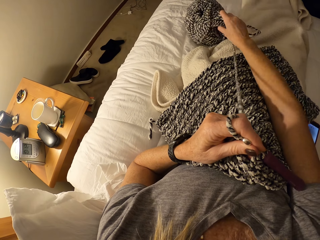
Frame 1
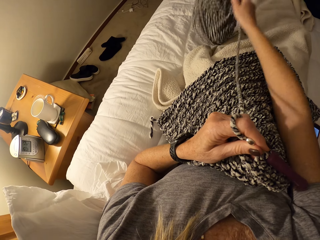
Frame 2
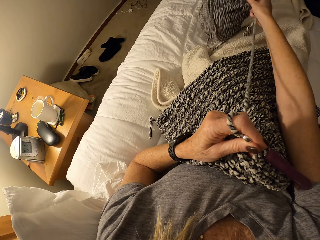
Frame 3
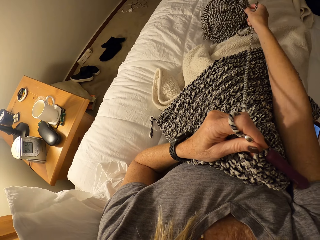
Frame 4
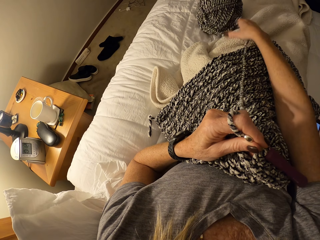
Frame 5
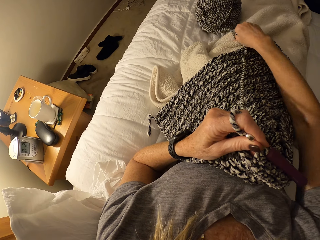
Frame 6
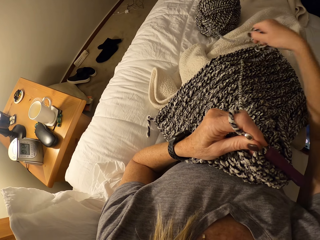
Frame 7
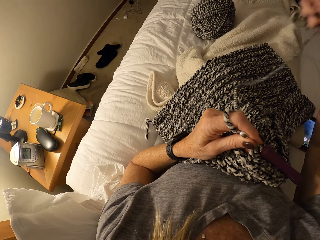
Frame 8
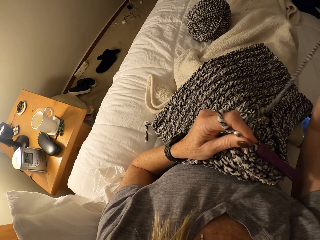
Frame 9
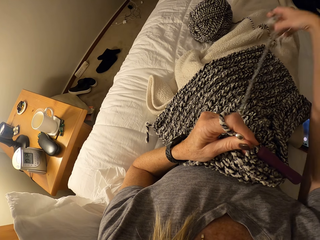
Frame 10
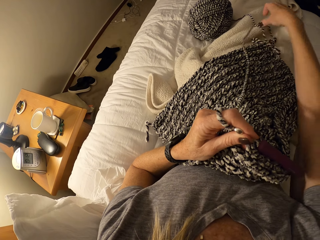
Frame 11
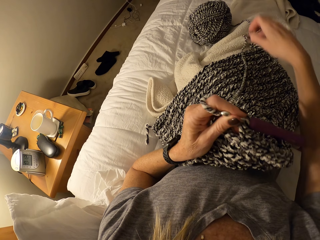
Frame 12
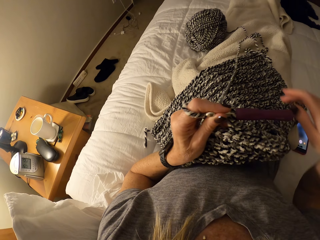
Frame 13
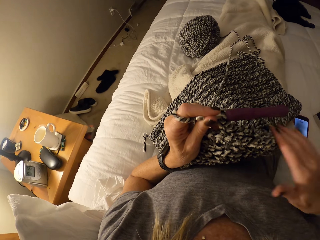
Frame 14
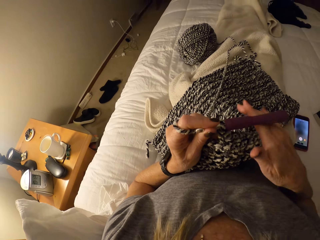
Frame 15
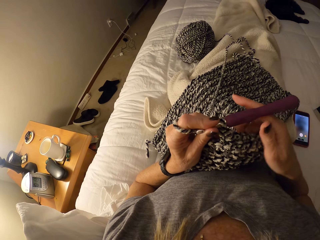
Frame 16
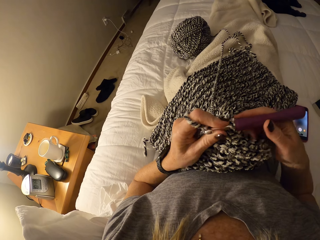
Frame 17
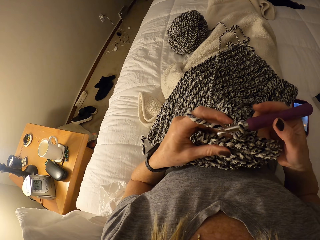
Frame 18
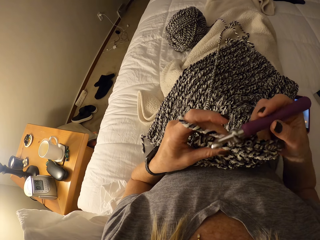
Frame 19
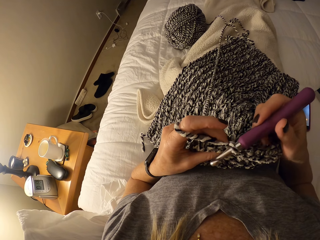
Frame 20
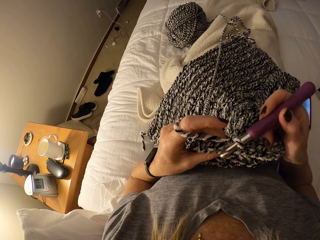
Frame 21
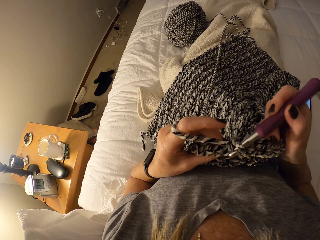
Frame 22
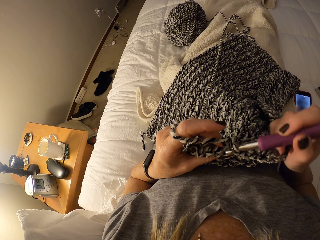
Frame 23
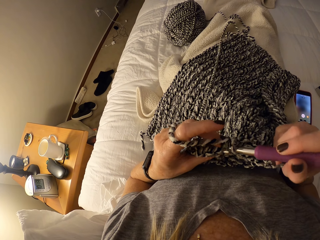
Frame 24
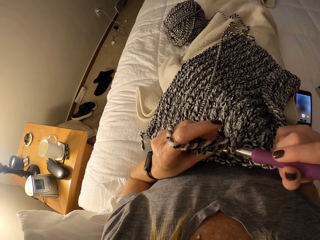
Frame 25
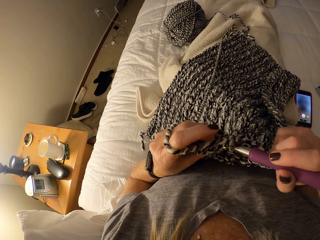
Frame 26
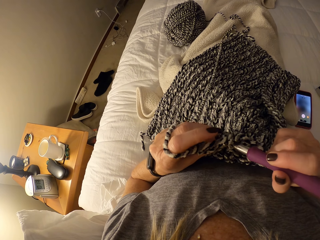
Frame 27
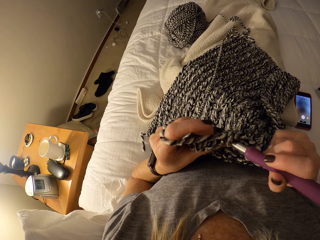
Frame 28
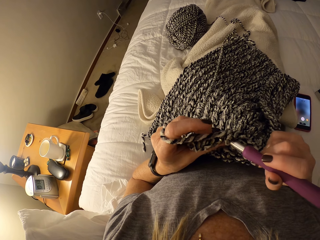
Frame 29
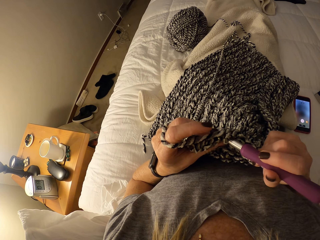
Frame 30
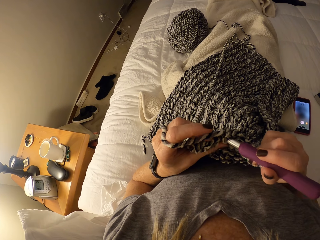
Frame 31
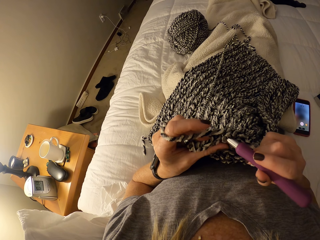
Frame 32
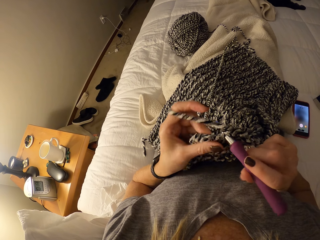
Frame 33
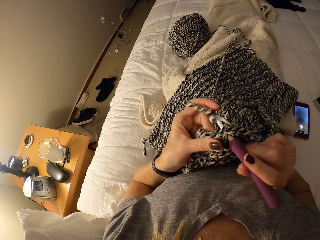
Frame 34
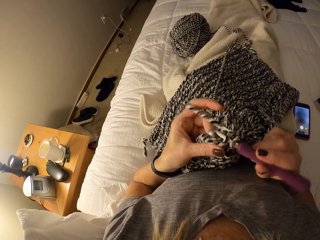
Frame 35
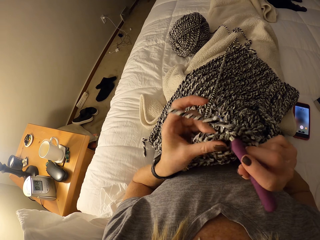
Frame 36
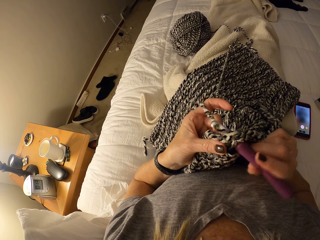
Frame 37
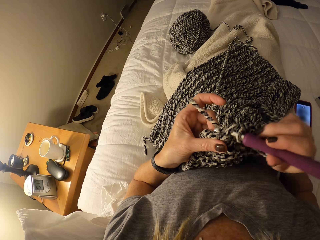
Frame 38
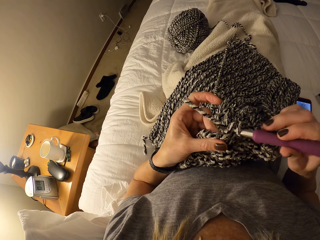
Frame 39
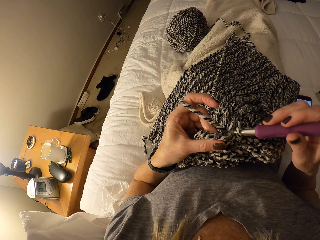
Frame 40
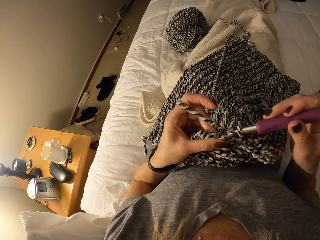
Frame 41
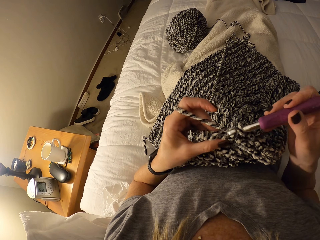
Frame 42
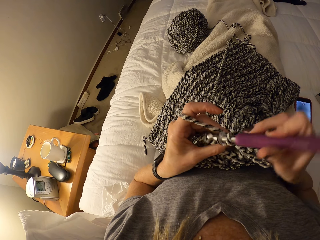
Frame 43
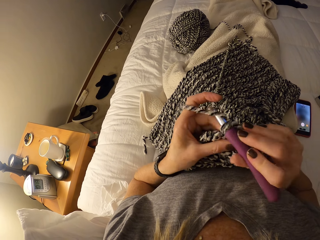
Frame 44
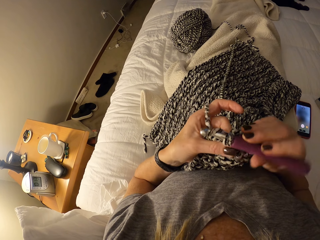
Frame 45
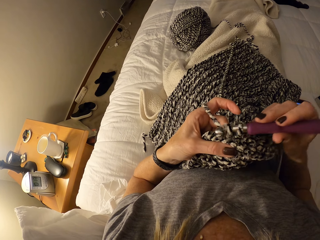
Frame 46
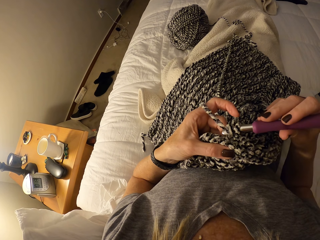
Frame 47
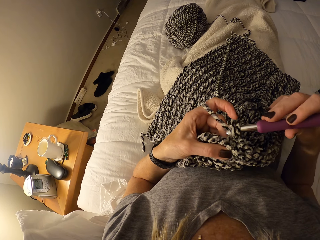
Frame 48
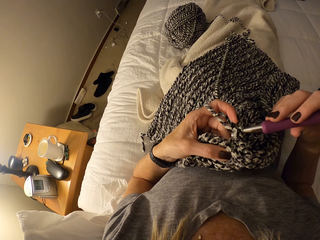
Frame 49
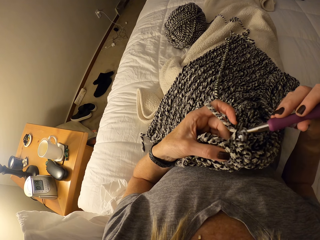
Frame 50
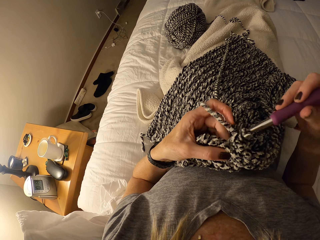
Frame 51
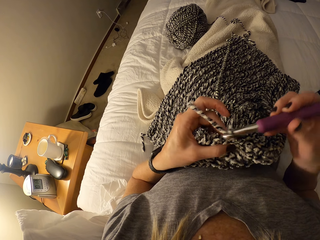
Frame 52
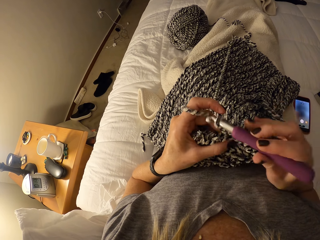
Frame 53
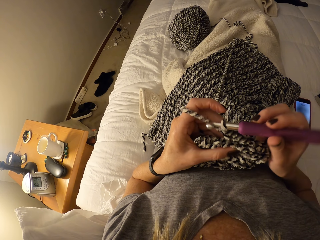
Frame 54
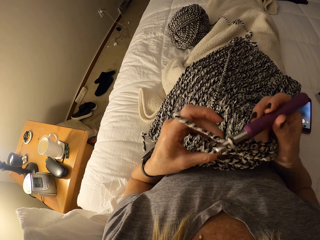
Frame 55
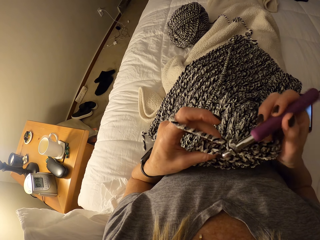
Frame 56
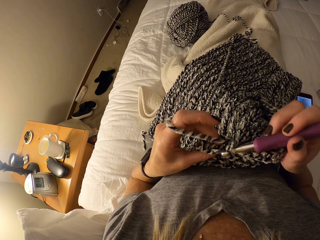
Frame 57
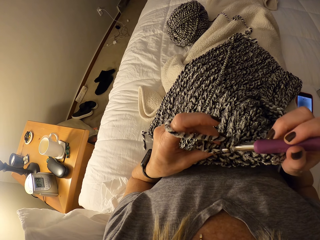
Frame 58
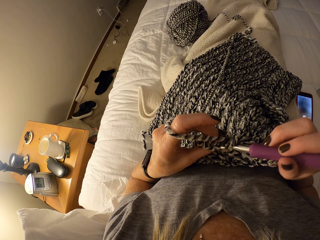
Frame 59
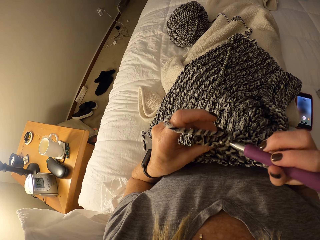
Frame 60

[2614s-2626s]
The camera wearer adjusts the ball of yarn. They pull the strand of yarn. They continue to crochet.

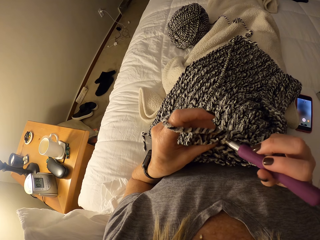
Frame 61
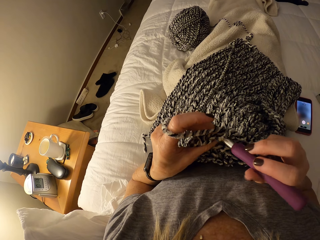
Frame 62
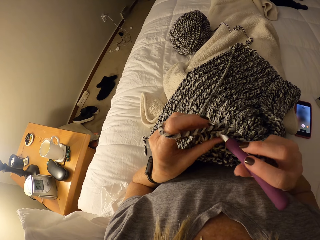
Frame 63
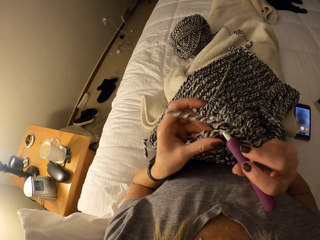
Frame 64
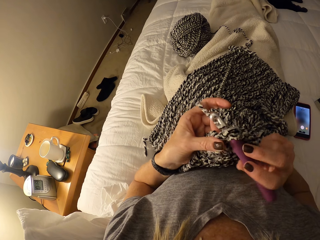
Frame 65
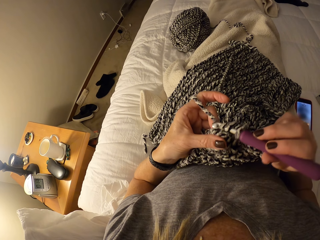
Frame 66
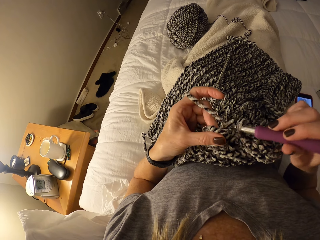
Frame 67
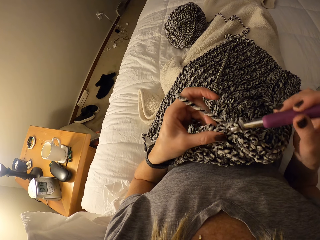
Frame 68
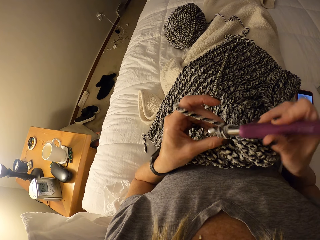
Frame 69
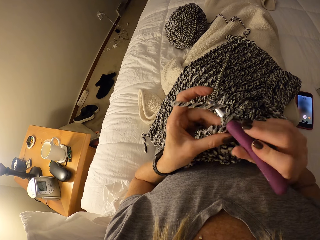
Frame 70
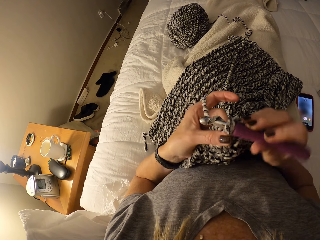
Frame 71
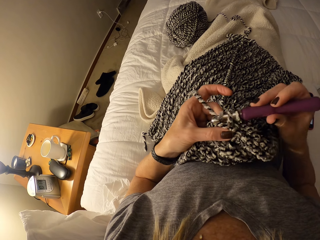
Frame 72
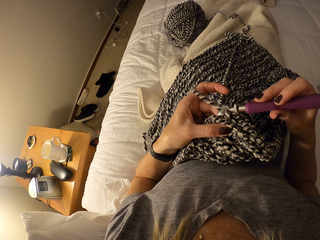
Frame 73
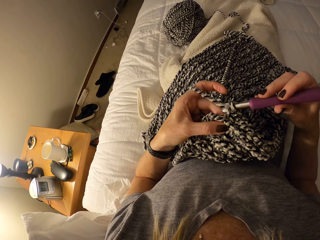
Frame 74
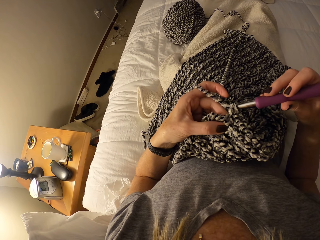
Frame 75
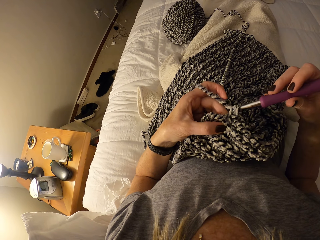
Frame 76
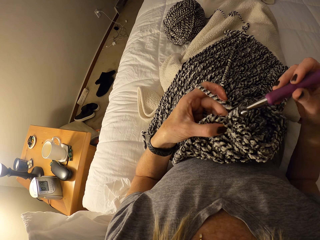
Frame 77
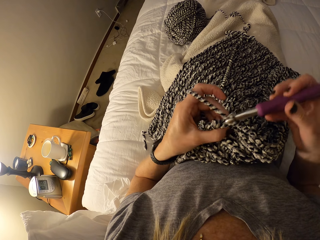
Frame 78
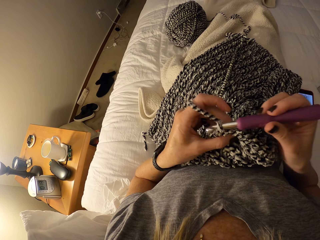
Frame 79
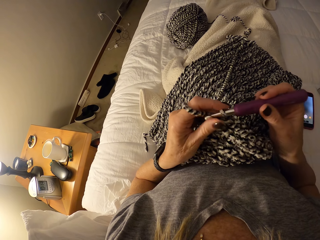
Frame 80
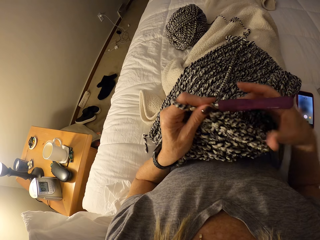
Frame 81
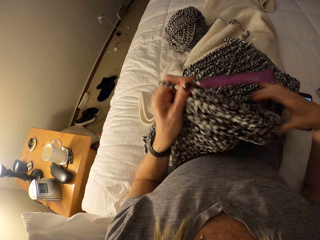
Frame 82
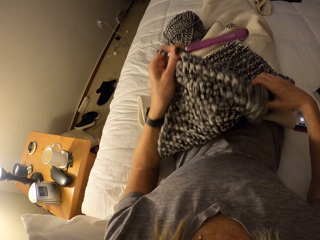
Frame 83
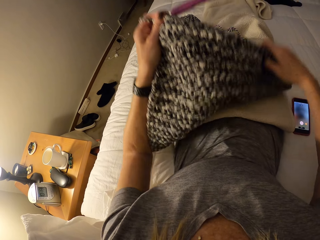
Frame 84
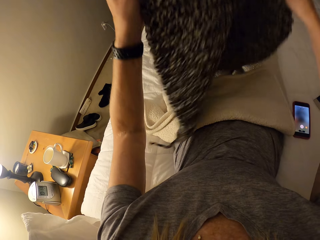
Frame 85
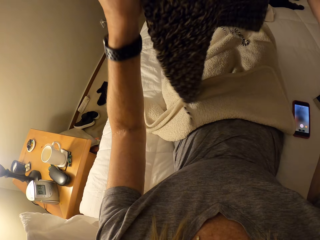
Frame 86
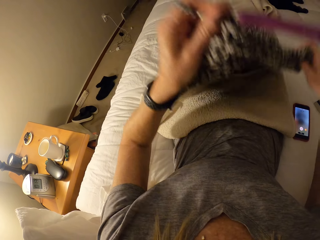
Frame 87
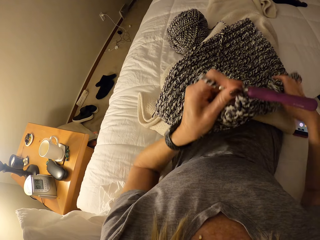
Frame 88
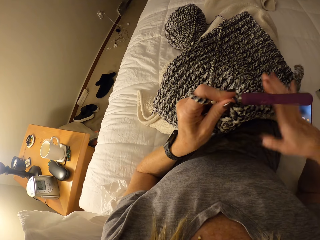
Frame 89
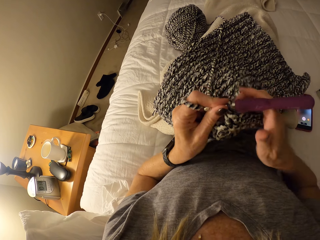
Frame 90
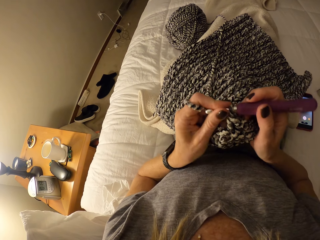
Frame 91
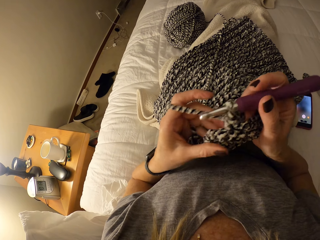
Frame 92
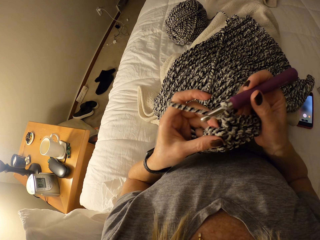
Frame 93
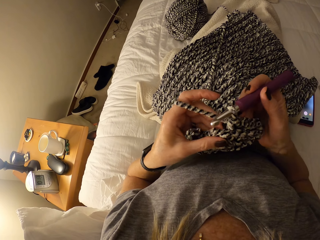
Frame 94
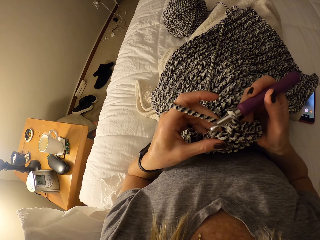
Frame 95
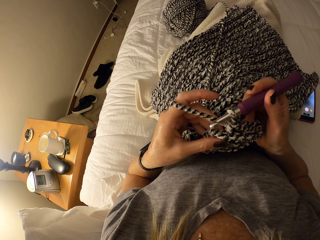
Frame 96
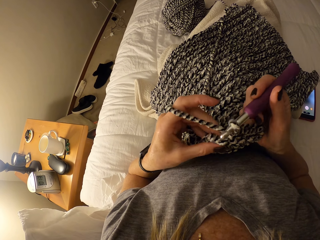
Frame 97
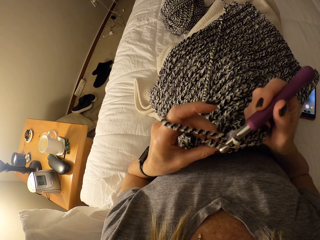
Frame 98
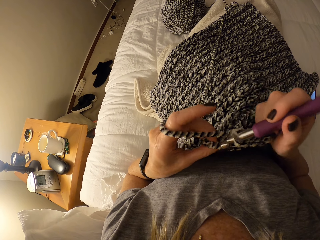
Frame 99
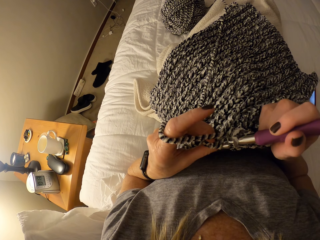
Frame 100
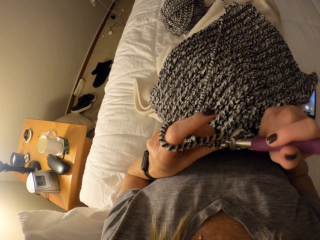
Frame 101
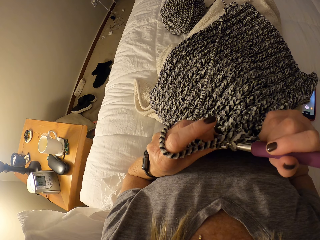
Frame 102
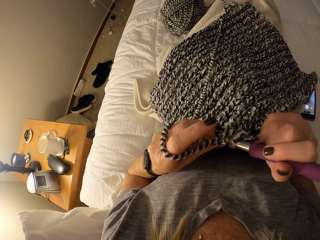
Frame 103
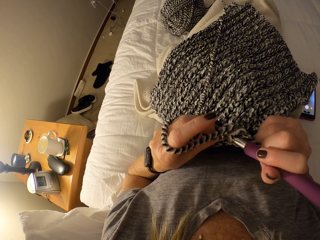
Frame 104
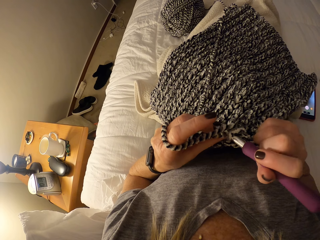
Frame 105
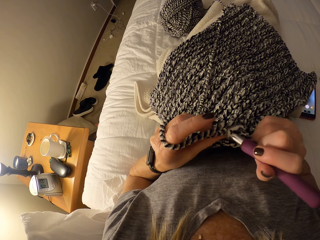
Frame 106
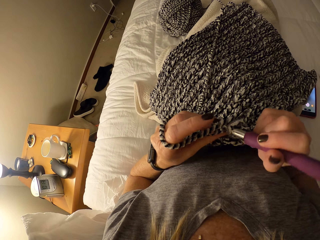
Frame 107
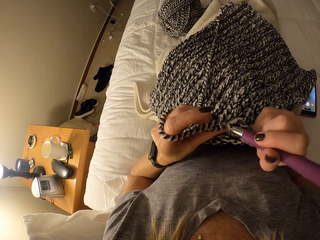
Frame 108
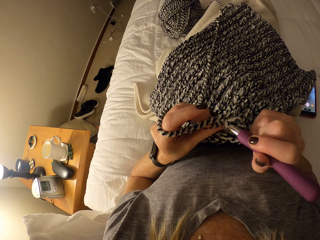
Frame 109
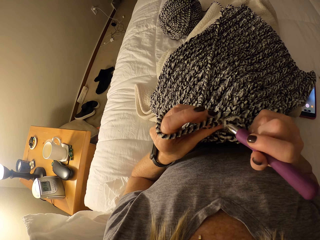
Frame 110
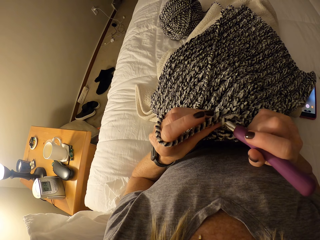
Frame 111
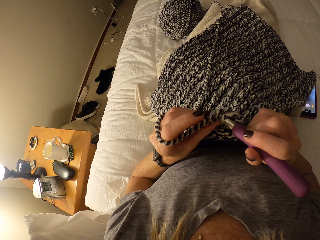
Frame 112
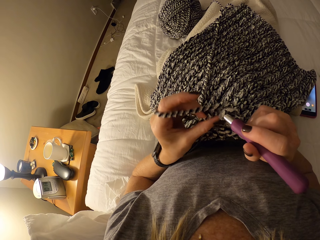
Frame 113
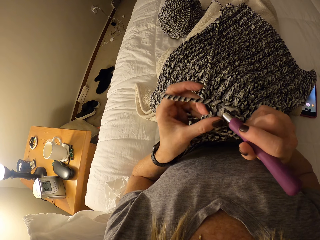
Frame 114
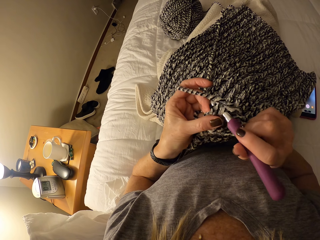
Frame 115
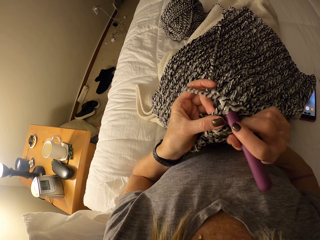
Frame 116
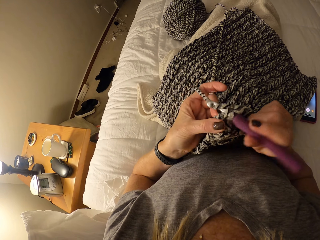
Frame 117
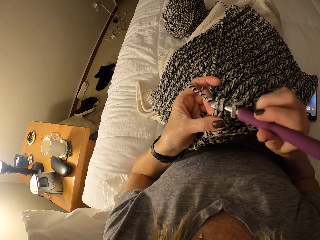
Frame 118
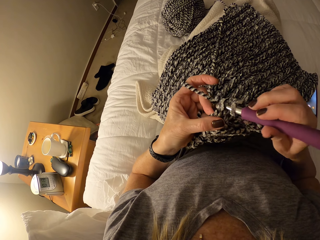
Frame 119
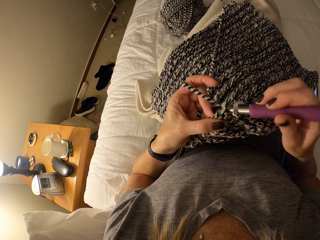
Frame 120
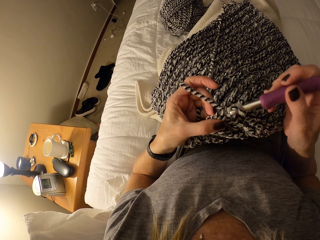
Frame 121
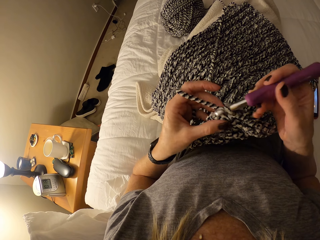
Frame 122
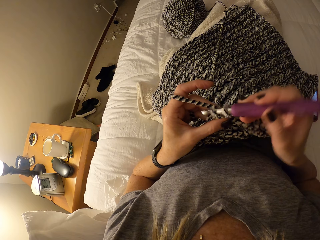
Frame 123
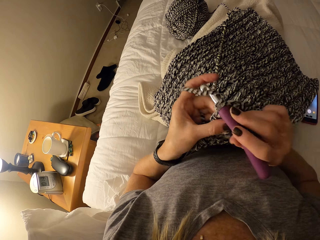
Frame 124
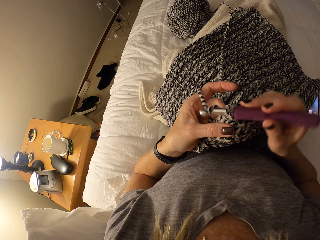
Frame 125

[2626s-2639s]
The camera wearer adjusts the crochet. They lift the fabric. They continue to crochet.
